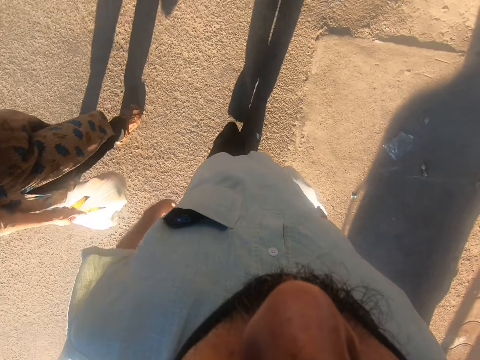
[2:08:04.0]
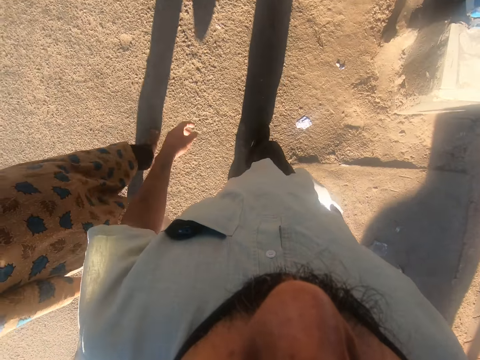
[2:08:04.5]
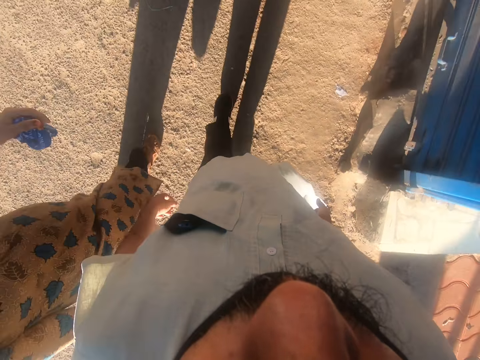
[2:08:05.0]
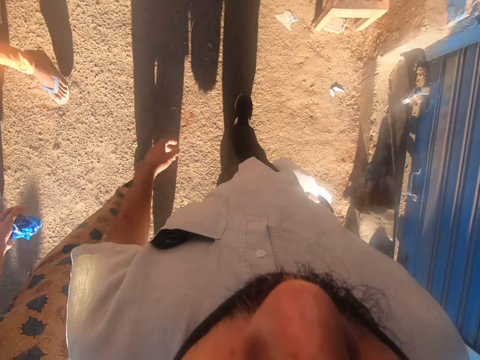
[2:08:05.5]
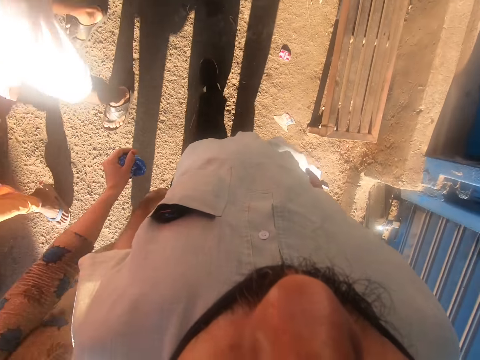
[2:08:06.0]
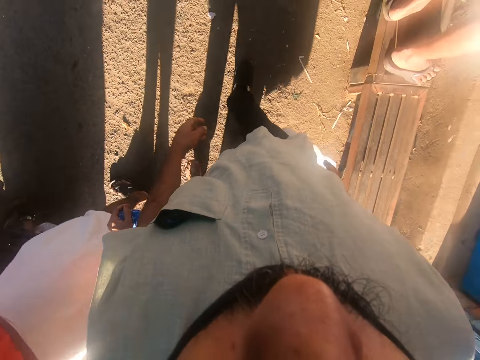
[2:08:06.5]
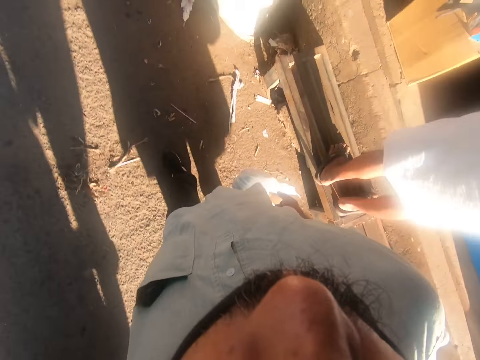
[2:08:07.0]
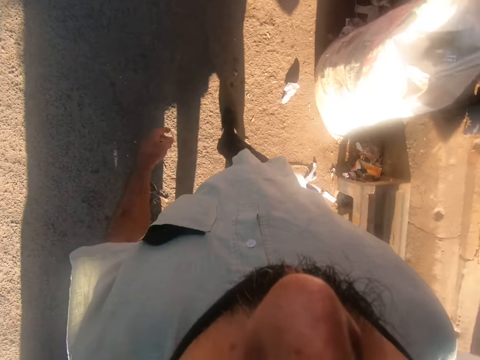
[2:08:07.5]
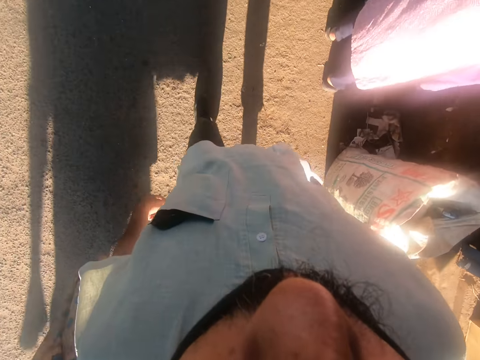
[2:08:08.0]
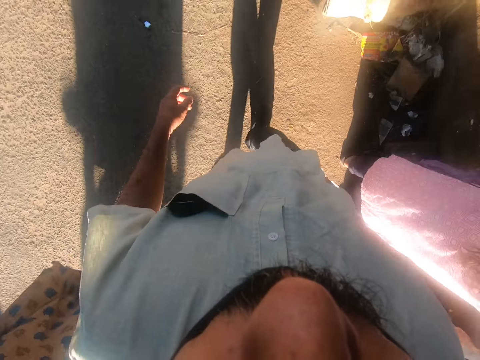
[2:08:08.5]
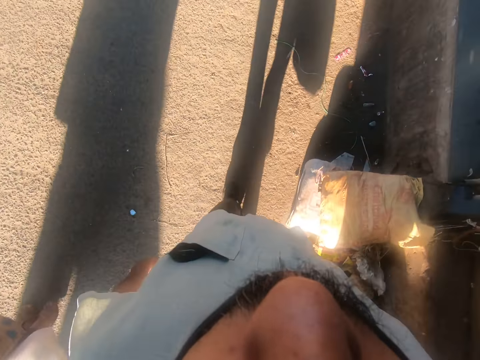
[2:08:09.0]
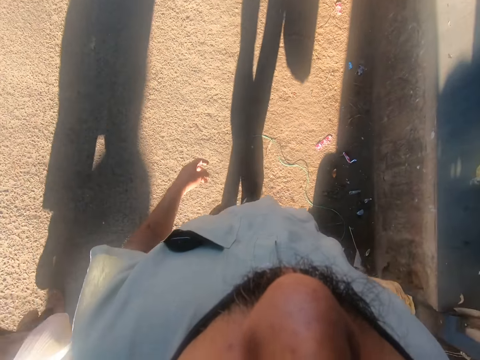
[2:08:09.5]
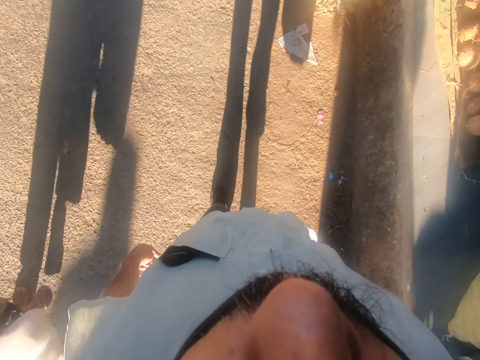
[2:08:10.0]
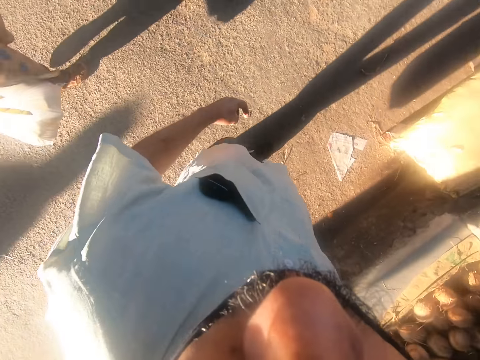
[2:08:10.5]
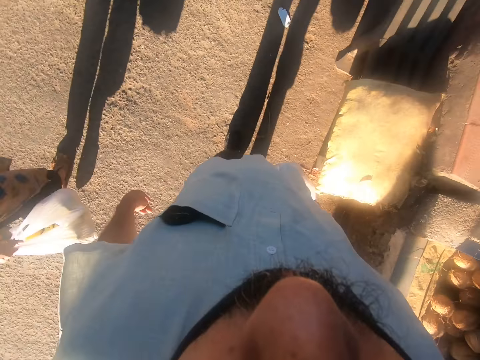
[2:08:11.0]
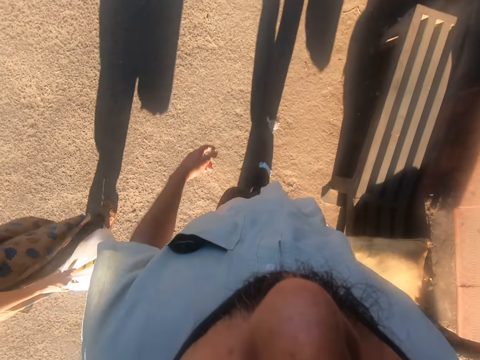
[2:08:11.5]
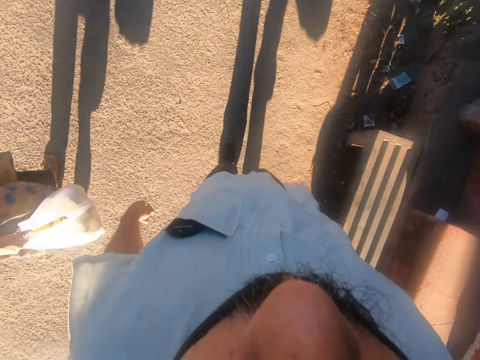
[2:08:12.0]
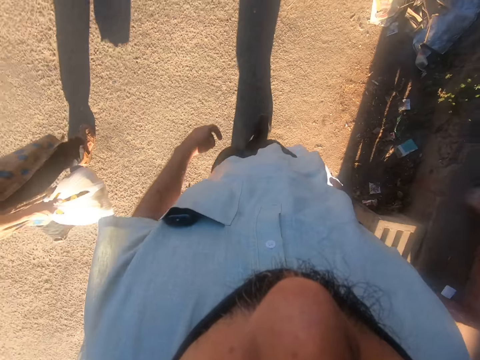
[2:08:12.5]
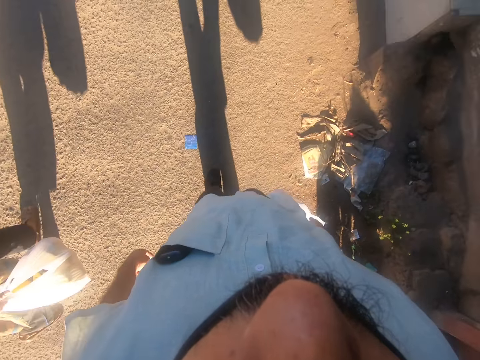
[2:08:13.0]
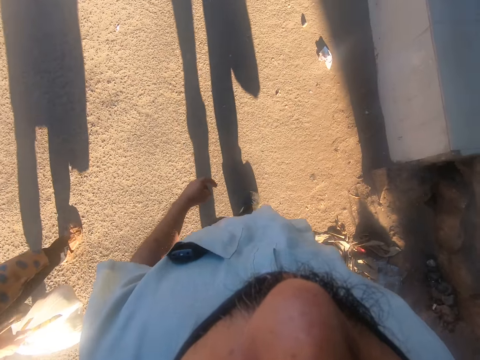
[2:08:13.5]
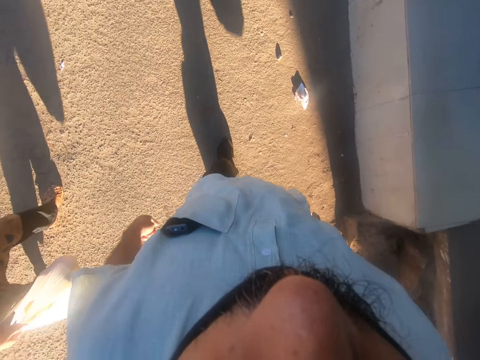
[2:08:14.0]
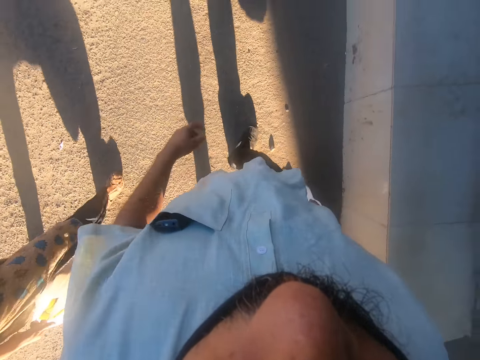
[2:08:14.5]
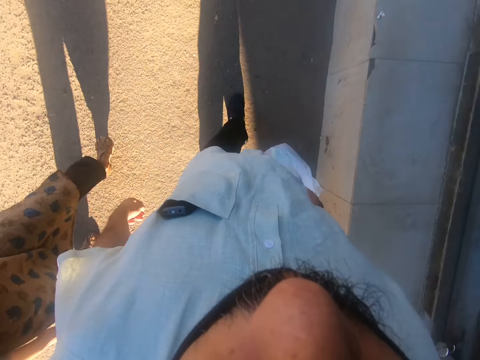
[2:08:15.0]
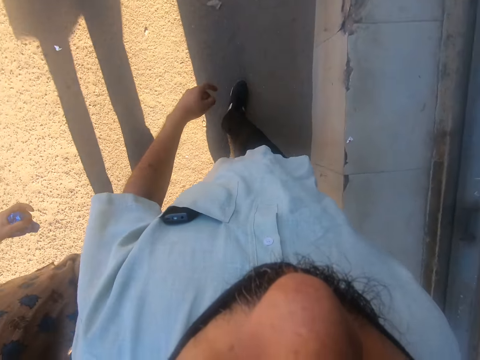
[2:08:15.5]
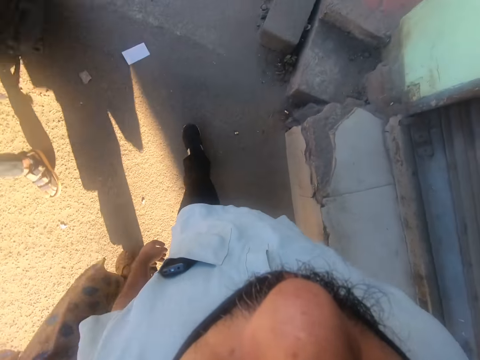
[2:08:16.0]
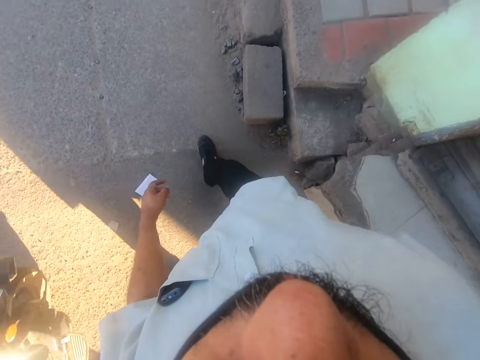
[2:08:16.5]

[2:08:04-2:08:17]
A man walks past a woman. Another man stands beside the road. The camera wearer walks forward.

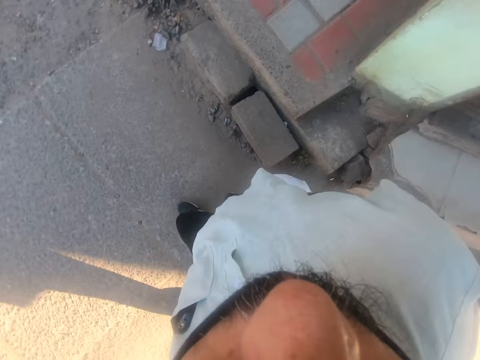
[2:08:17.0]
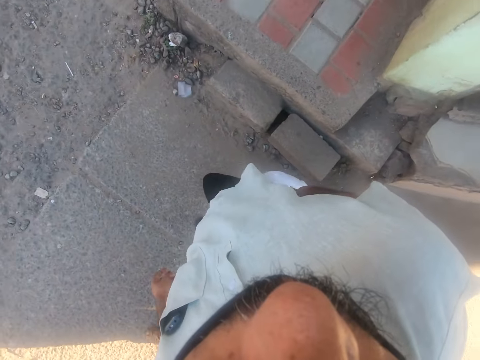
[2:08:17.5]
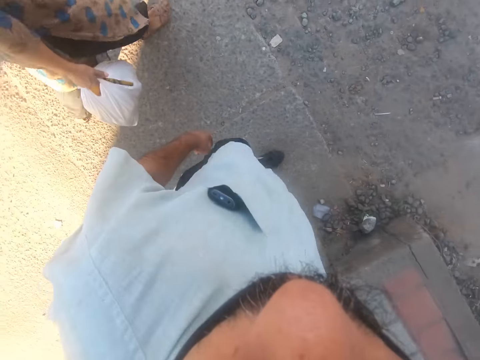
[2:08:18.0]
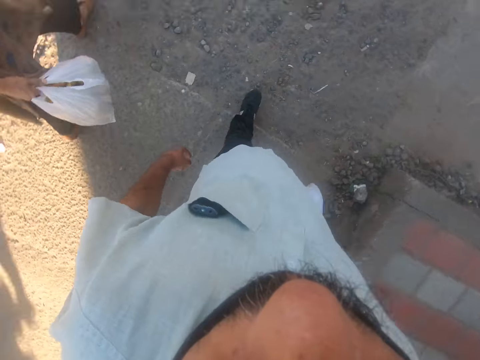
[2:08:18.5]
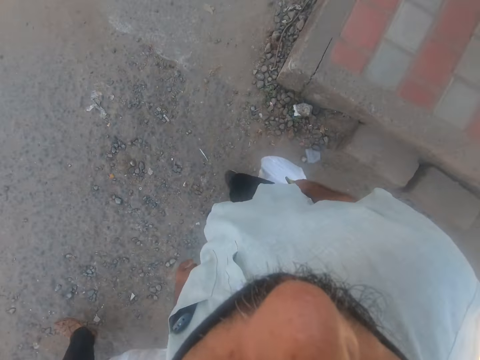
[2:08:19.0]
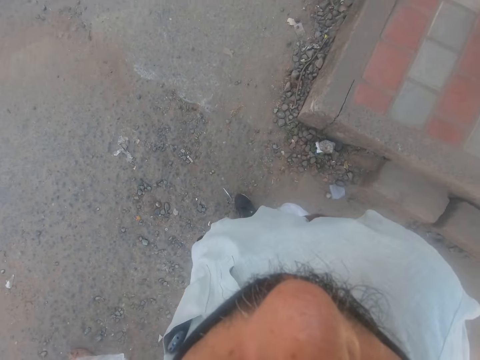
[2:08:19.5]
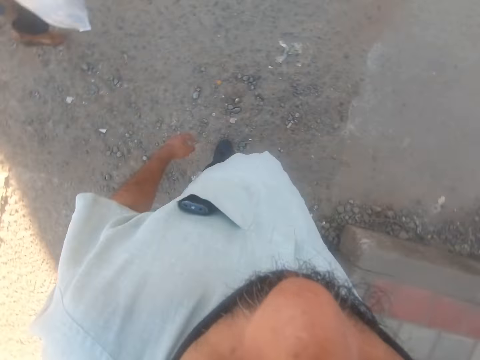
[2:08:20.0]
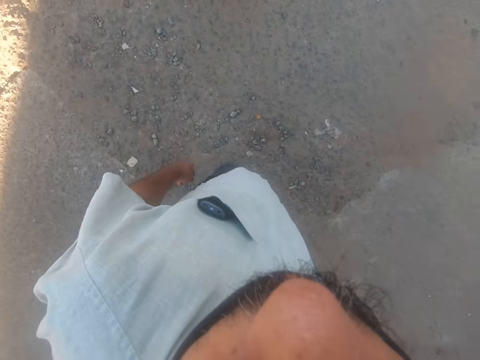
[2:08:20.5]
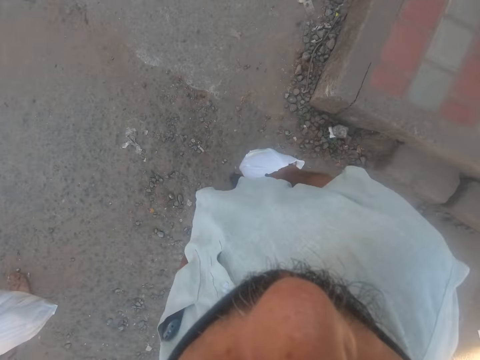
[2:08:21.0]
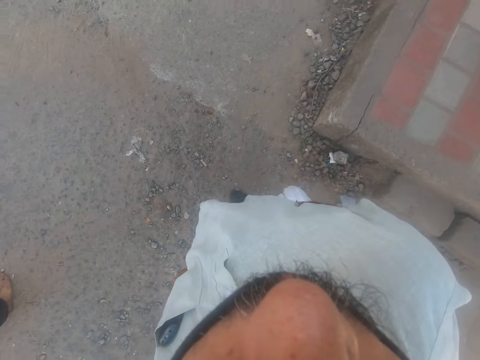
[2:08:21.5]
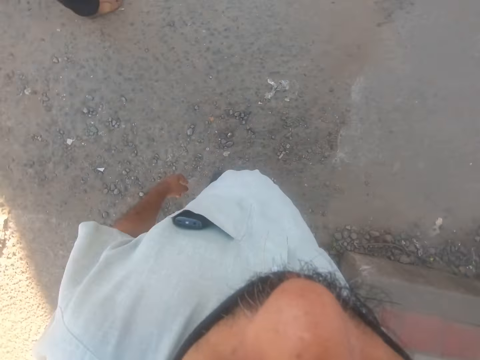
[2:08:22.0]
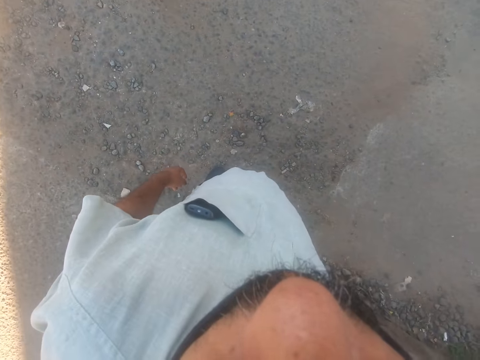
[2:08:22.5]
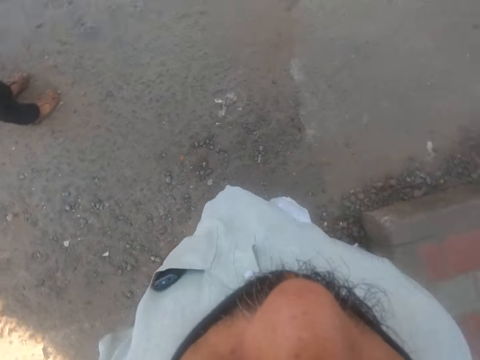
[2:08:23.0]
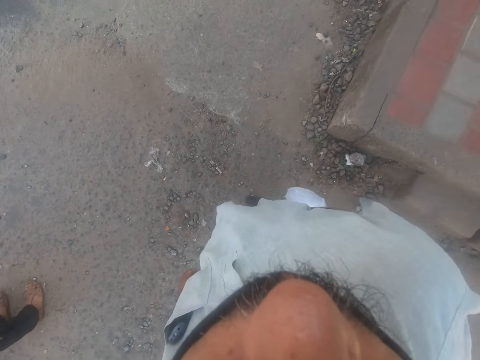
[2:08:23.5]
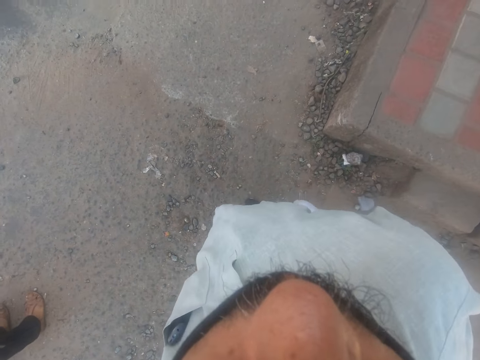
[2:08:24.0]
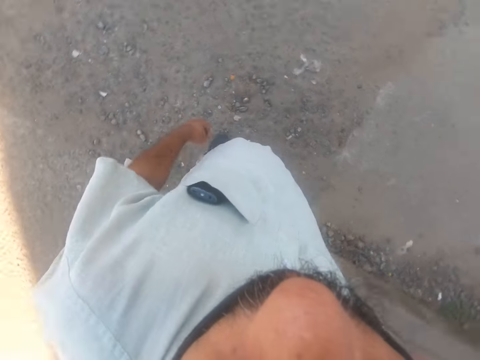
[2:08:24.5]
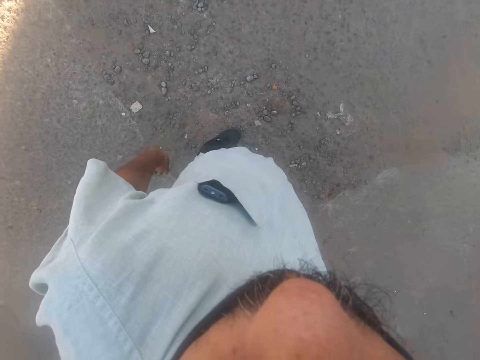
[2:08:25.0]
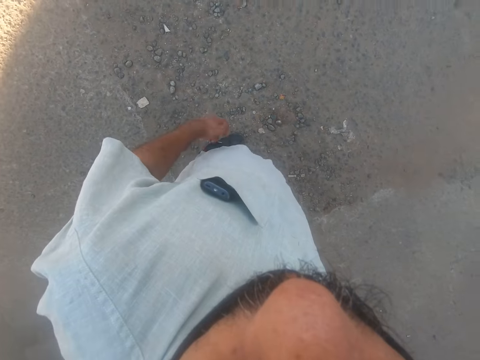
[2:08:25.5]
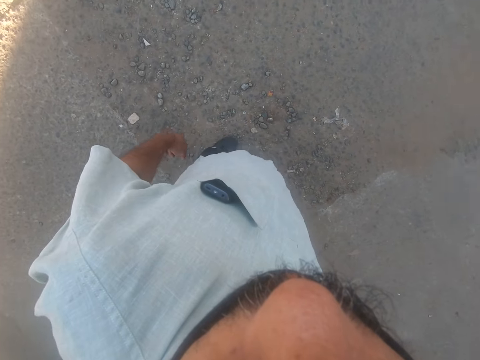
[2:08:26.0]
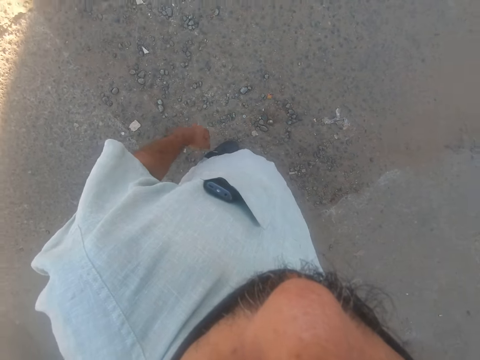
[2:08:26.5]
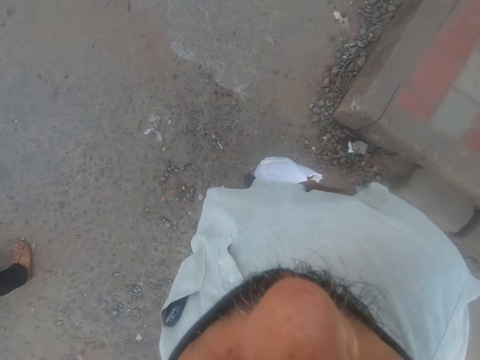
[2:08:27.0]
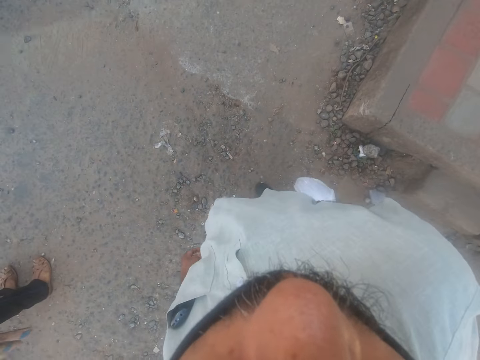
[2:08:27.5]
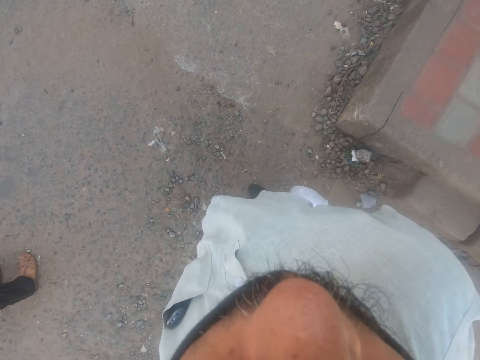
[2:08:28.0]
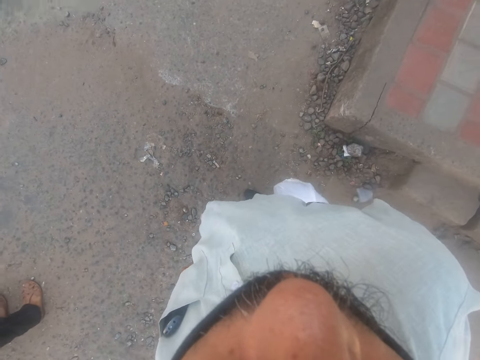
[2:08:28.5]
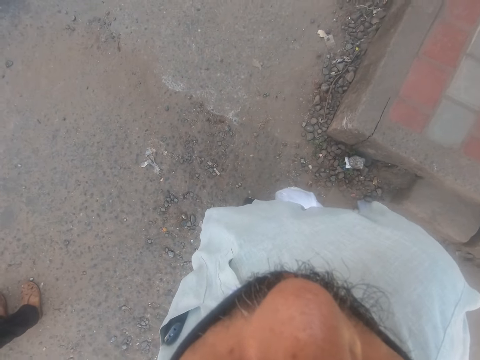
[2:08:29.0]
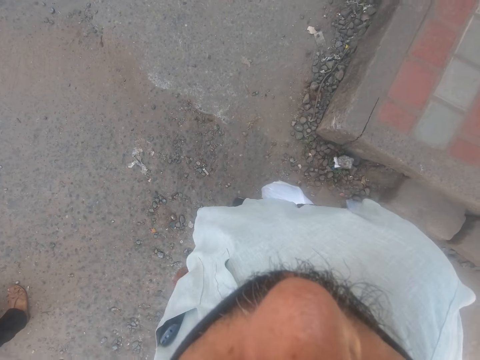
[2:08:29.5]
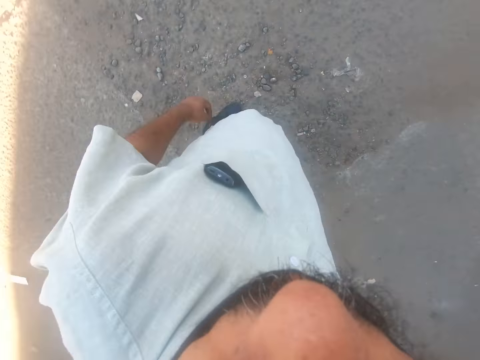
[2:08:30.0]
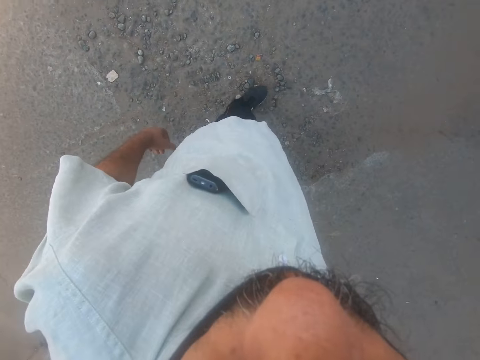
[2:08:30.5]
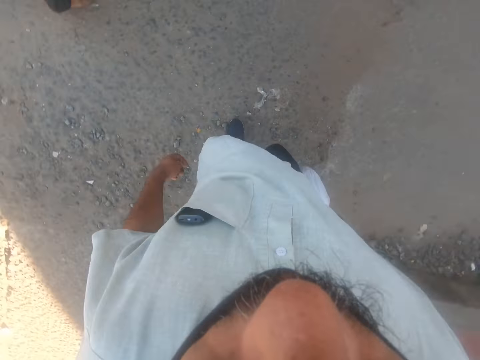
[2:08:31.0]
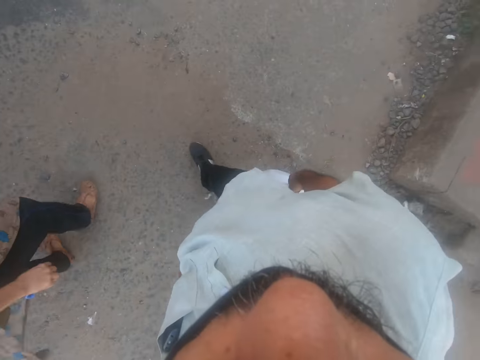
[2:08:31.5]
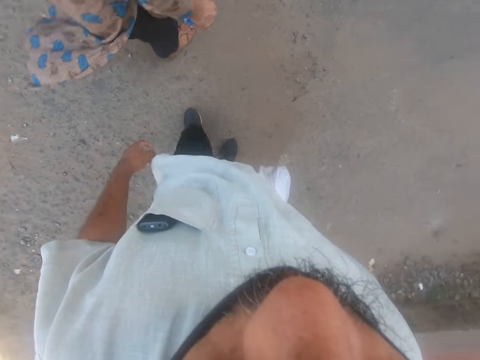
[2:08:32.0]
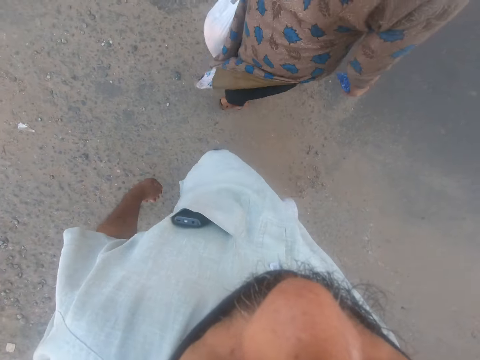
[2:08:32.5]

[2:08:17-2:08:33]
The camera wearer stops walking. They stand with a woman. They turn around the road. The woman stands beside the camera wearer. The camera wearer turns around the road. The woman stands beside the camera wearer. The camera wearer turns around the road. The woman stands beside the camera wearer. The camera wearer turns around the road. They walk forward with the woman.
